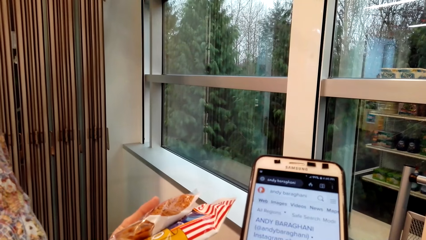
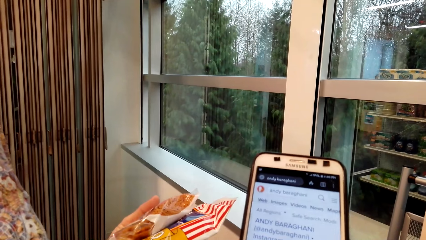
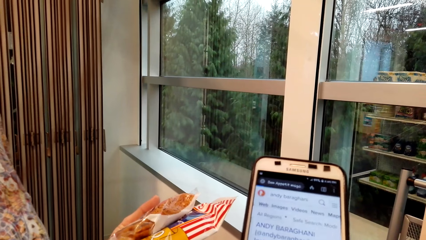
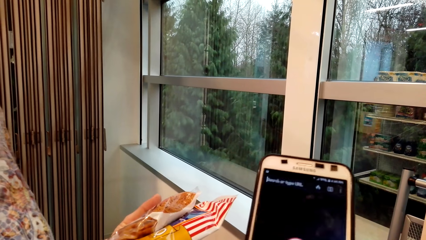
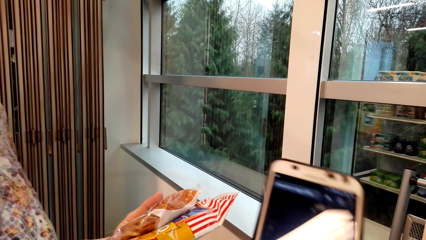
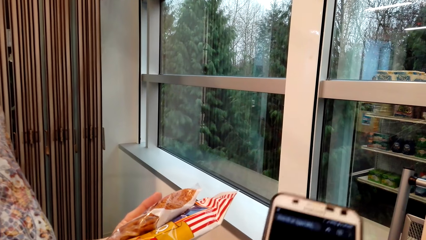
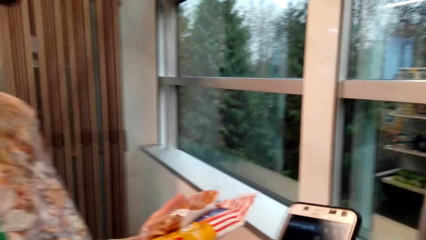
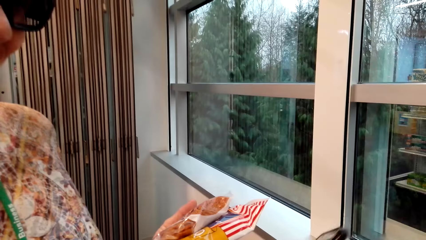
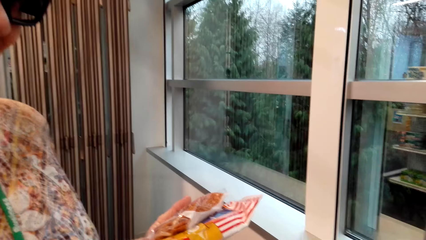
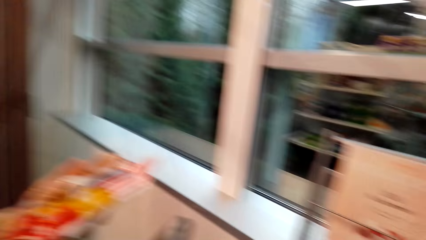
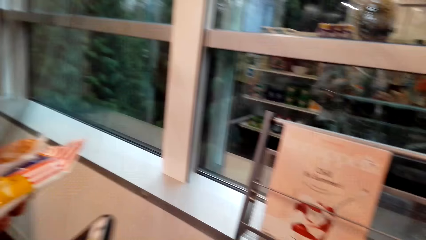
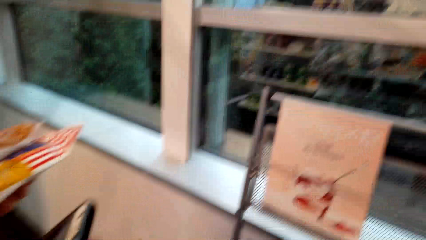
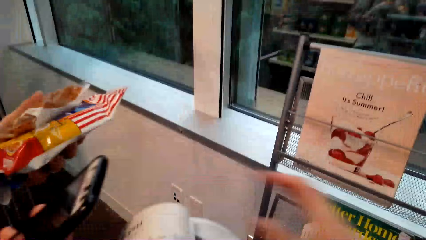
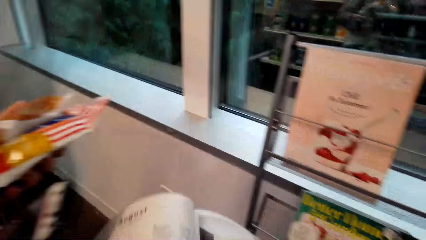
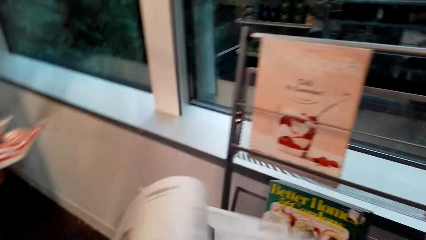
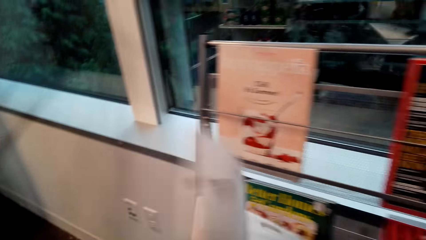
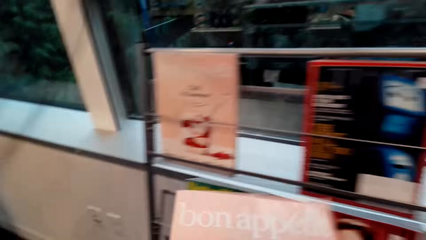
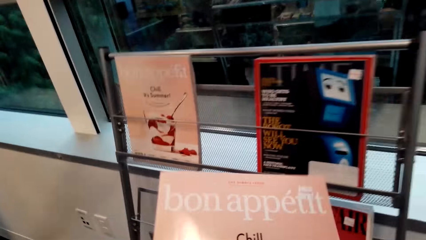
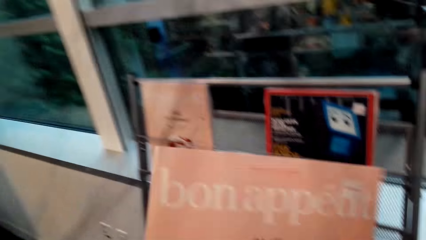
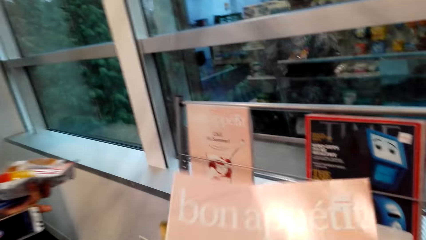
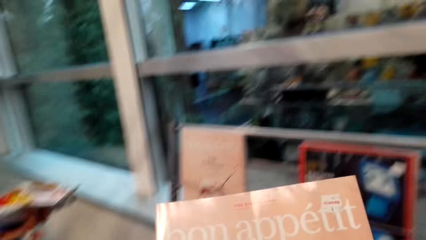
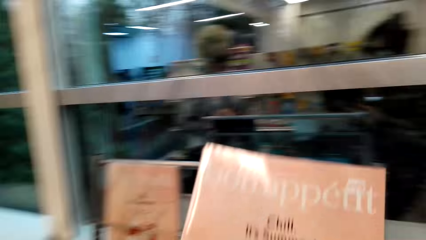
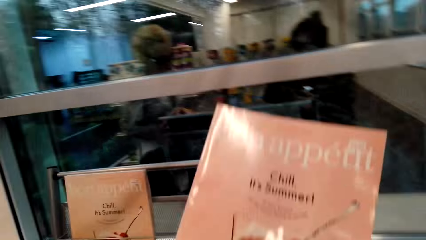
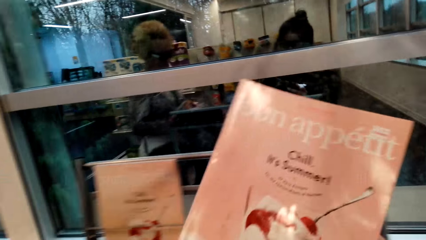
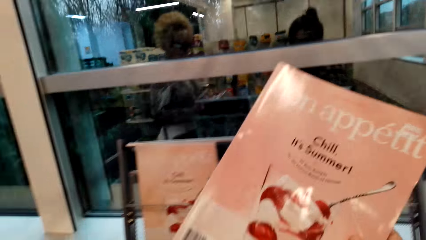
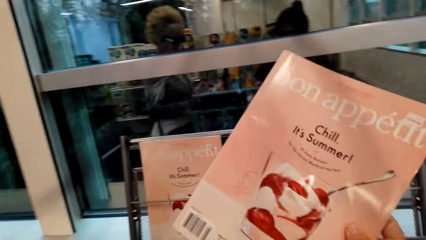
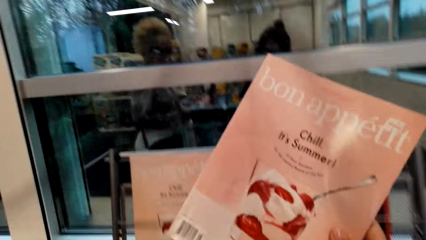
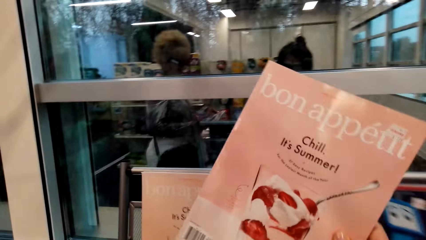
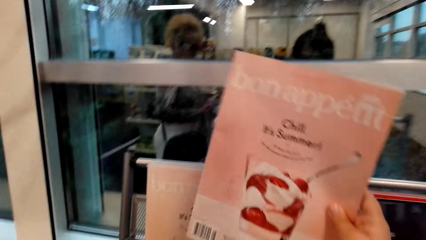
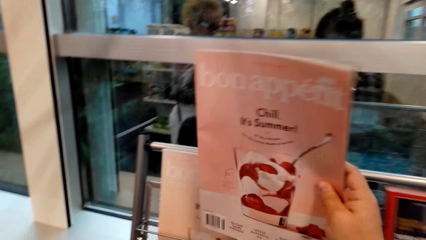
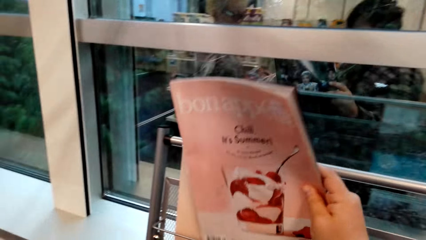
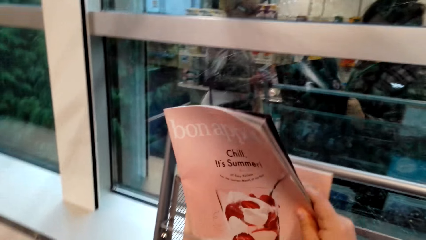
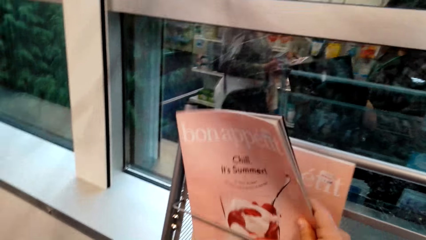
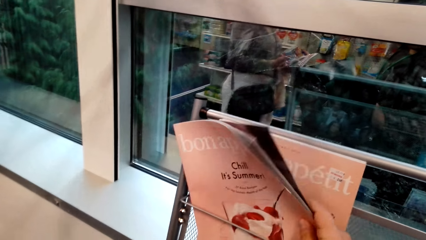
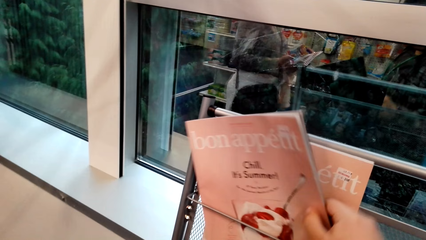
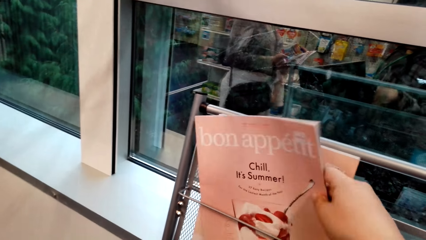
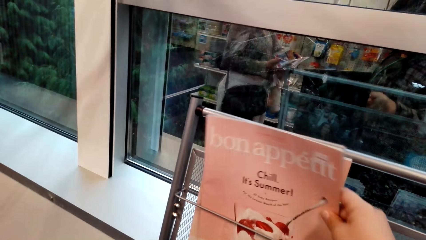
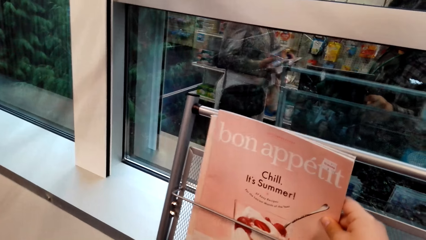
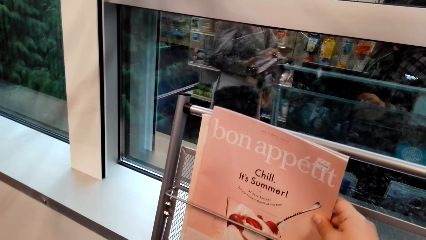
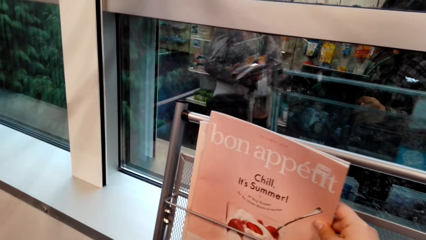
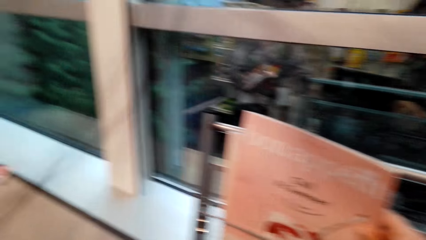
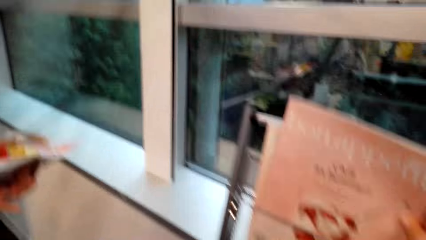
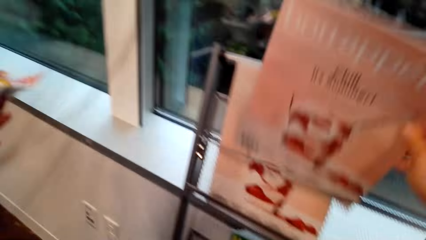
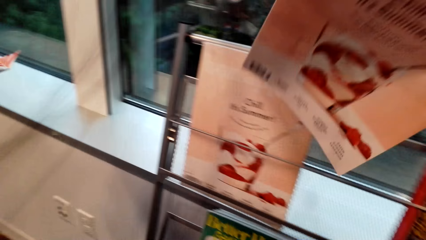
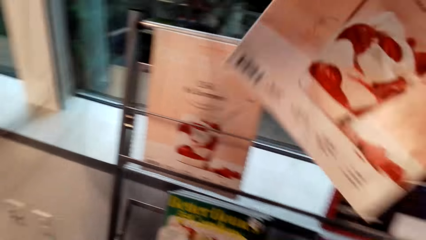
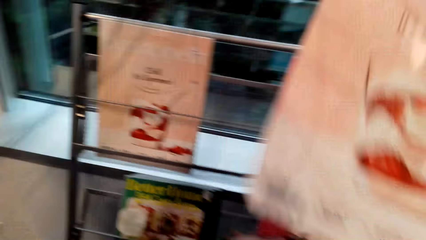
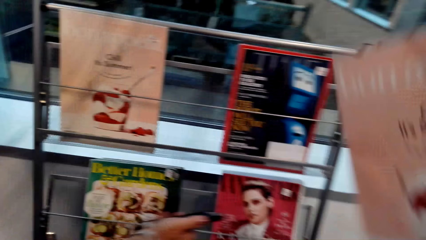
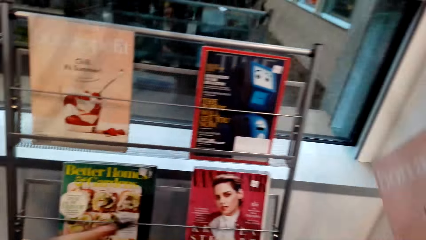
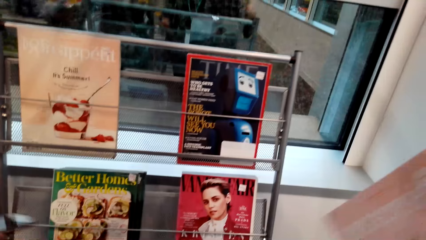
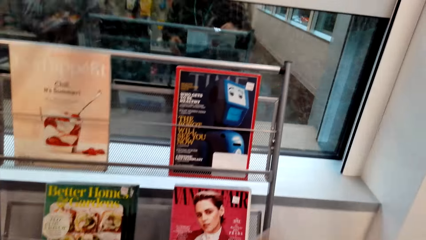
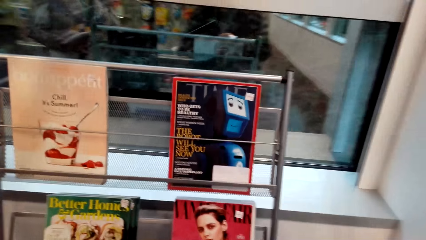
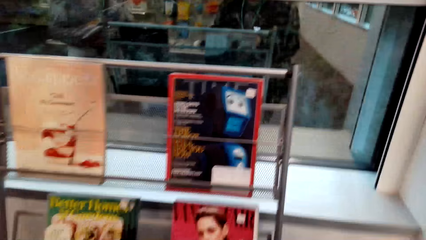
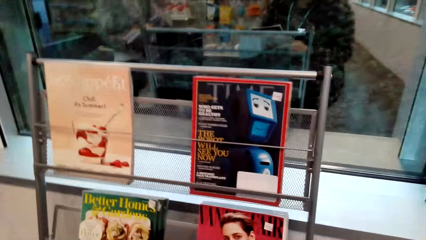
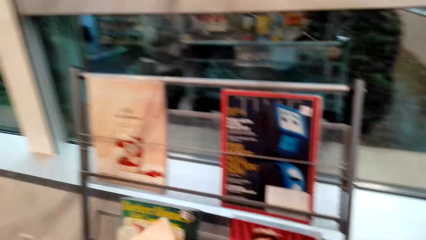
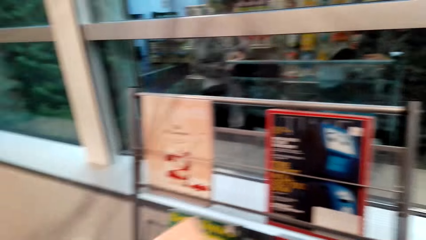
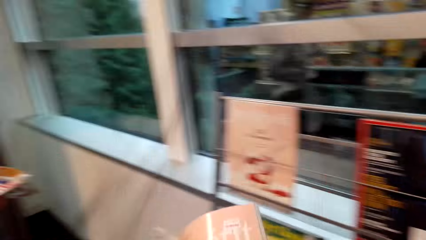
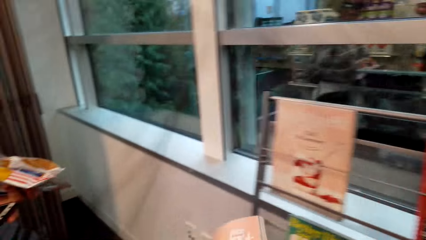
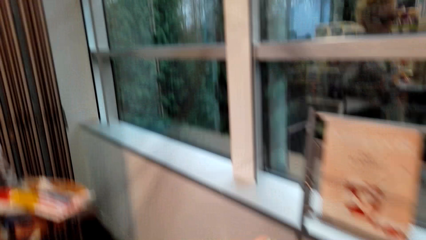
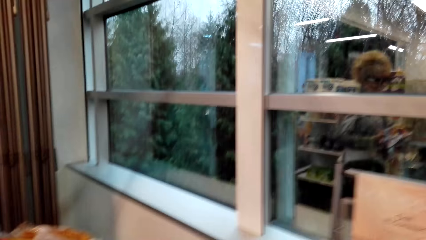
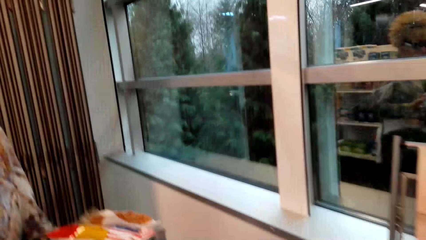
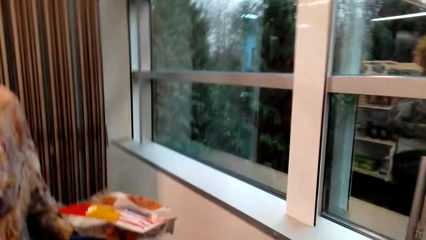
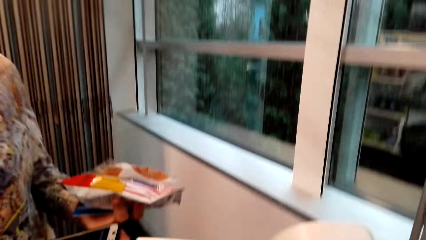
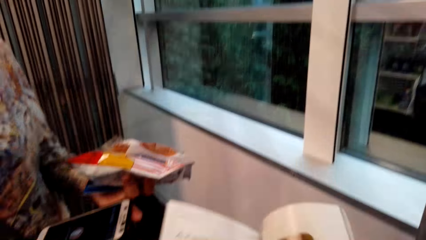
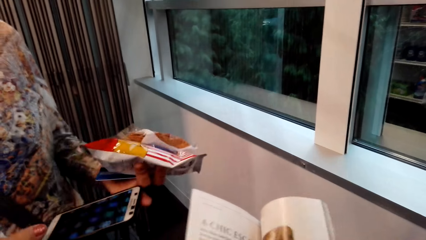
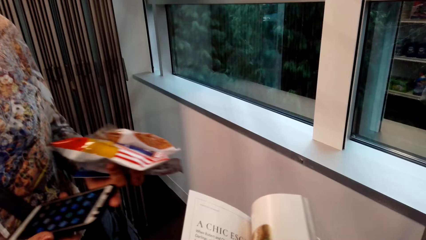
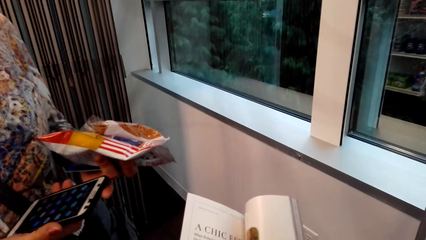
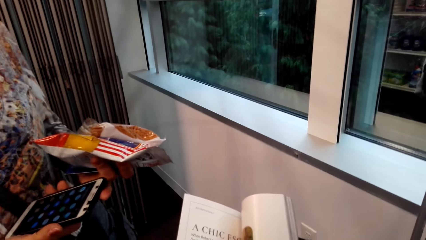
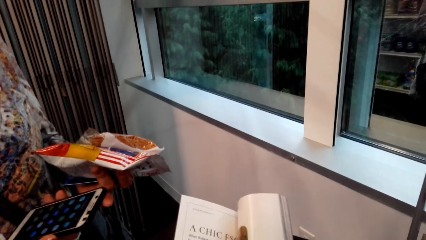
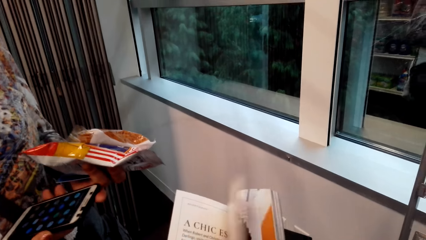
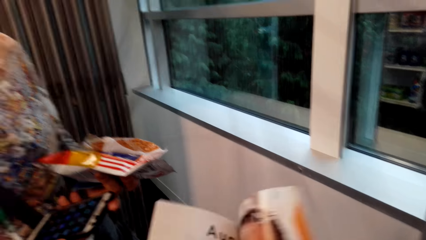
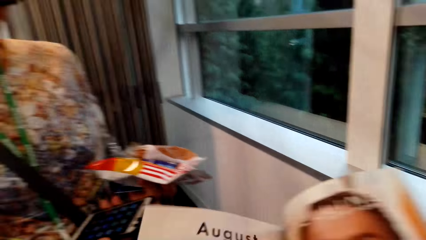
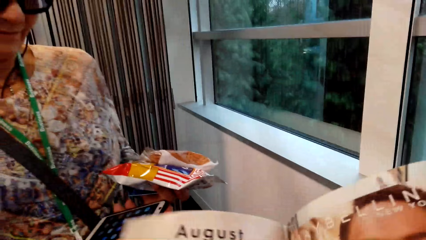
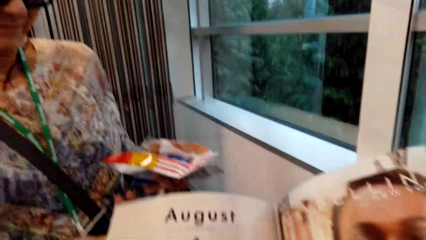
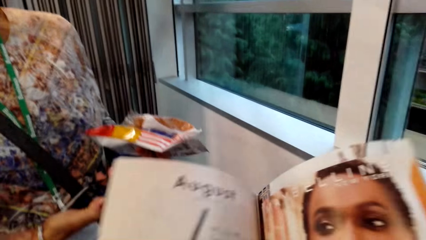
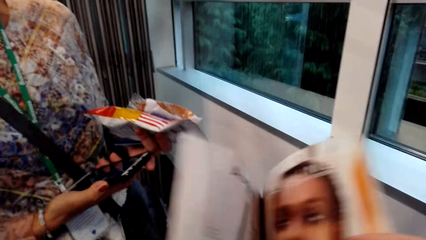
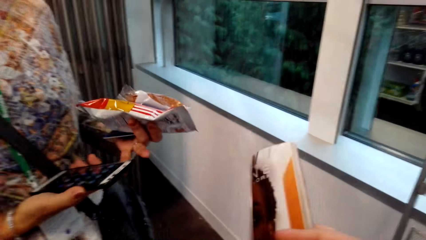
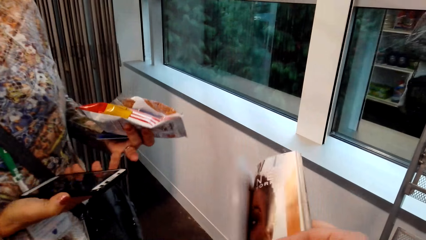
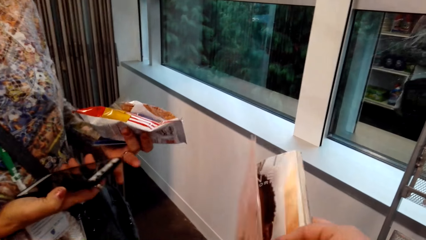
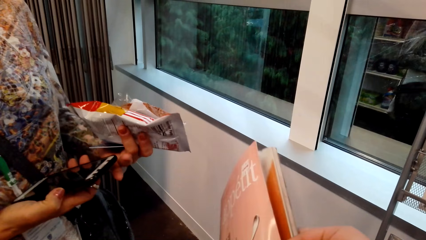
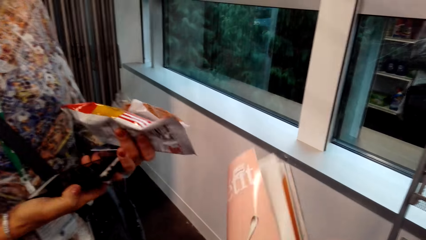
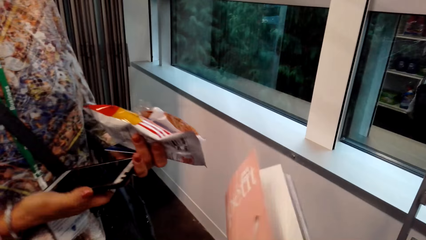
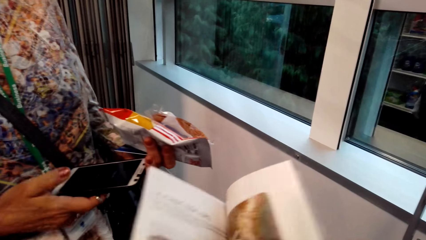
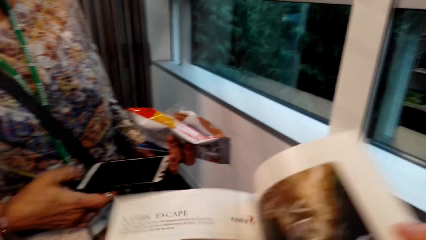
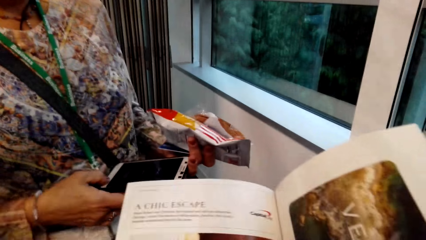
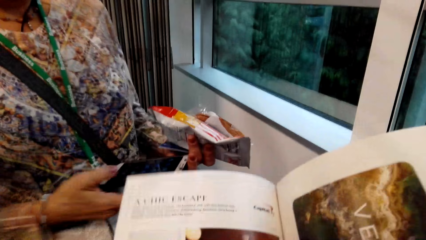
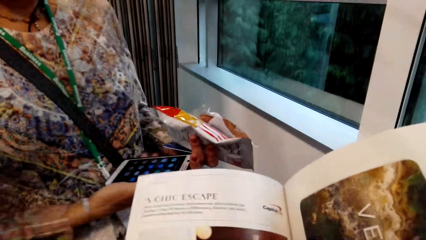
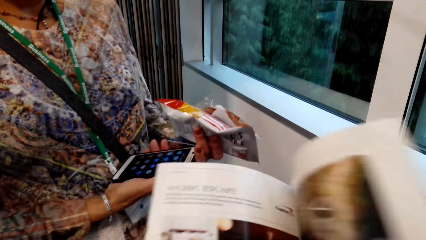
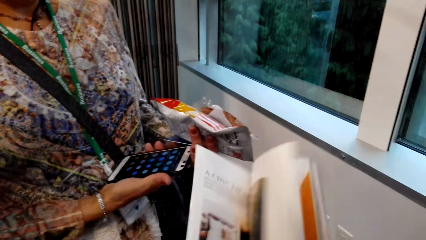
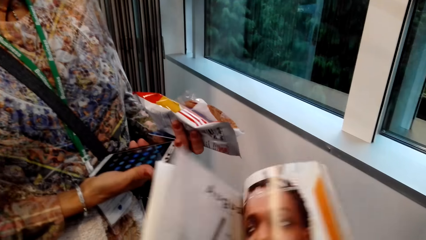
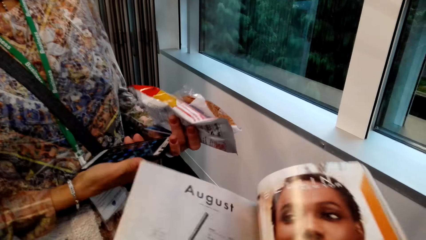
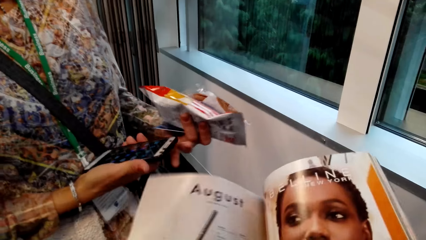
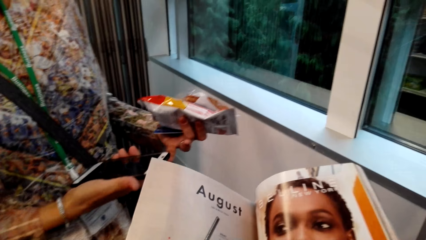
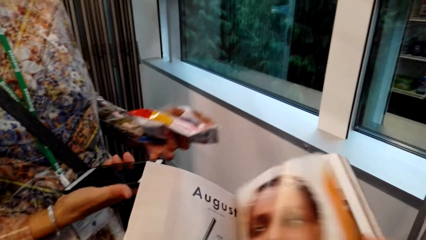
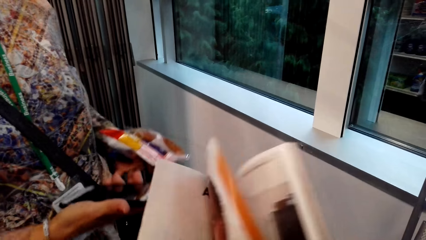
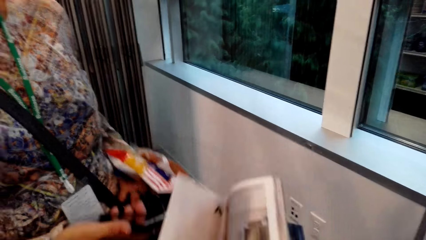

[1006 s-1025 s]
The camera wearer clicks on the phone. They give the lady the phone. They close a magazine. They put the magazine on the rack. They pick up the magazine. They interact with the lady. They open pages. They peruse the magazine.
